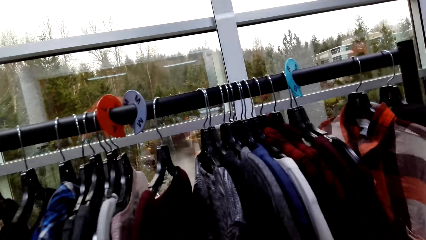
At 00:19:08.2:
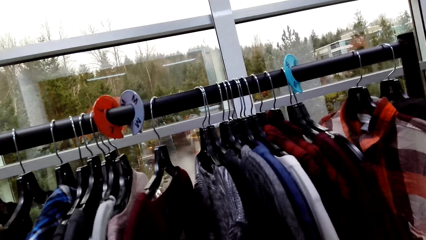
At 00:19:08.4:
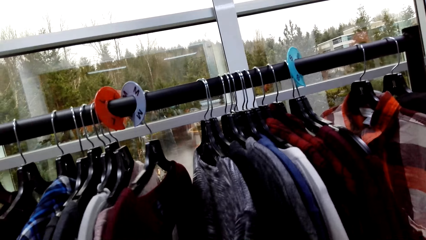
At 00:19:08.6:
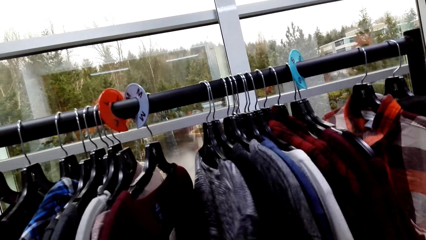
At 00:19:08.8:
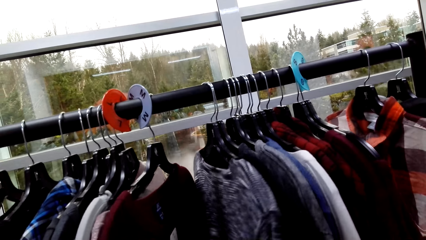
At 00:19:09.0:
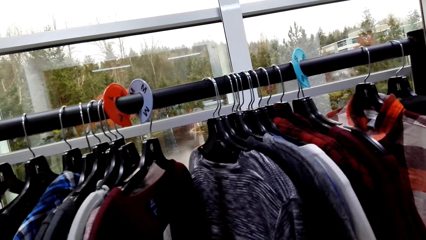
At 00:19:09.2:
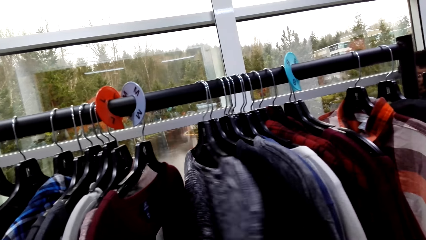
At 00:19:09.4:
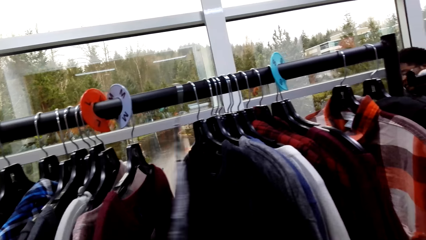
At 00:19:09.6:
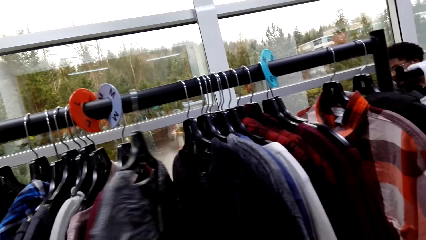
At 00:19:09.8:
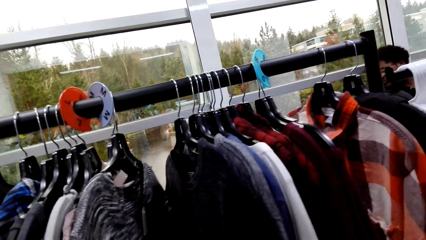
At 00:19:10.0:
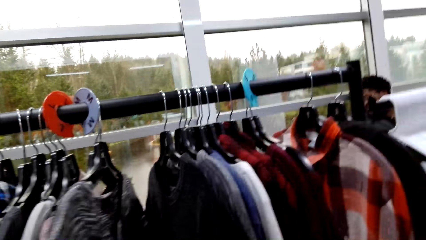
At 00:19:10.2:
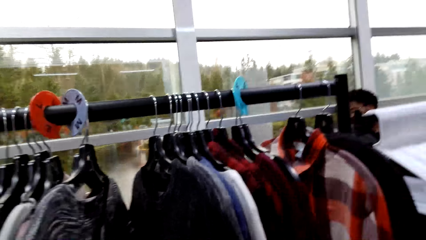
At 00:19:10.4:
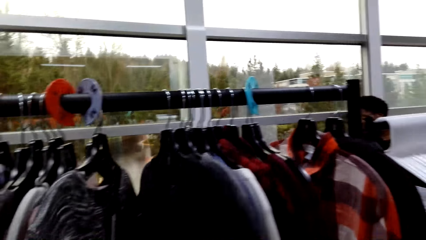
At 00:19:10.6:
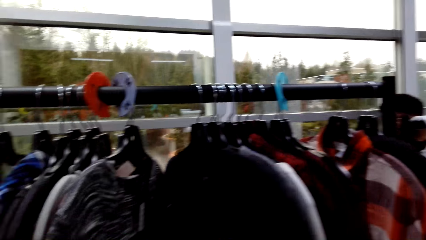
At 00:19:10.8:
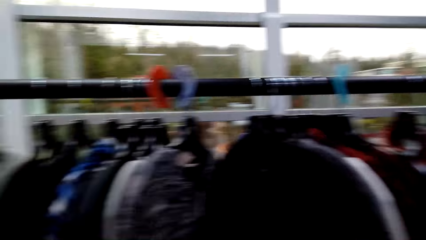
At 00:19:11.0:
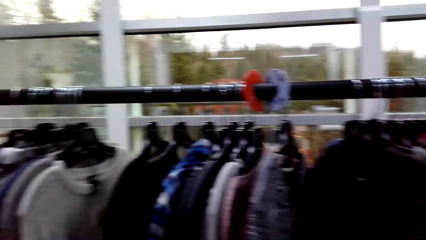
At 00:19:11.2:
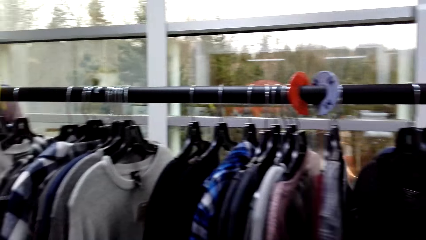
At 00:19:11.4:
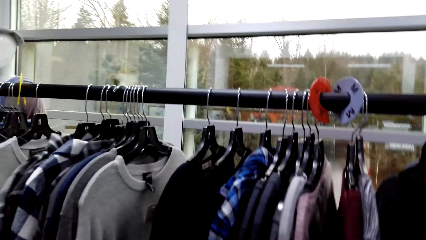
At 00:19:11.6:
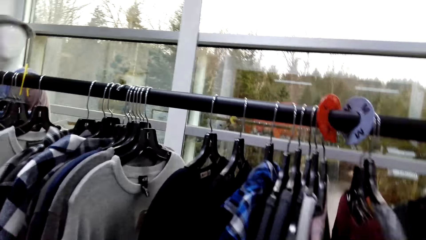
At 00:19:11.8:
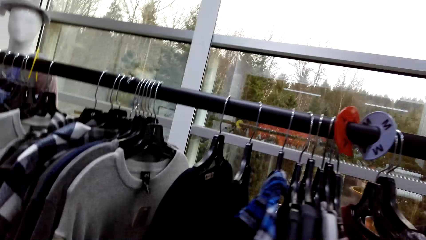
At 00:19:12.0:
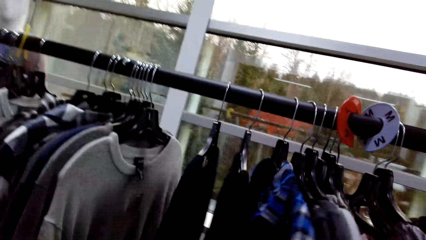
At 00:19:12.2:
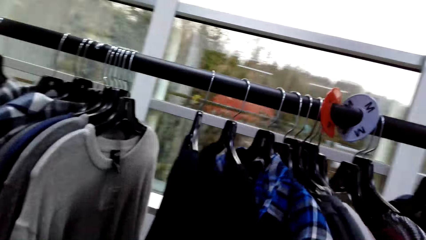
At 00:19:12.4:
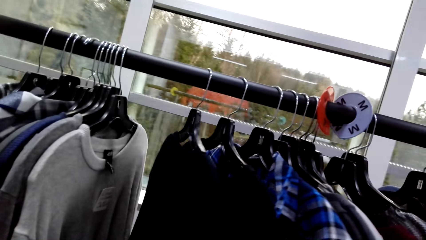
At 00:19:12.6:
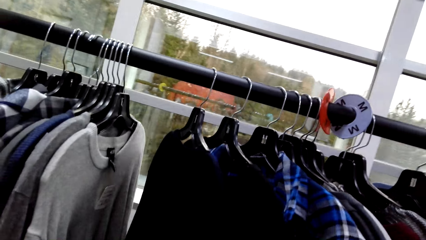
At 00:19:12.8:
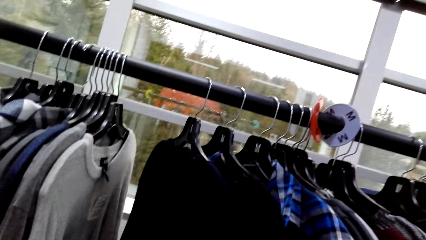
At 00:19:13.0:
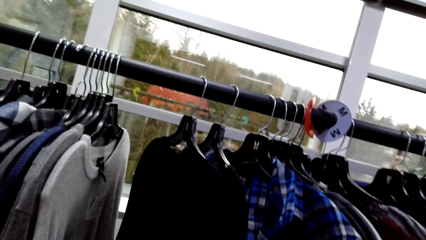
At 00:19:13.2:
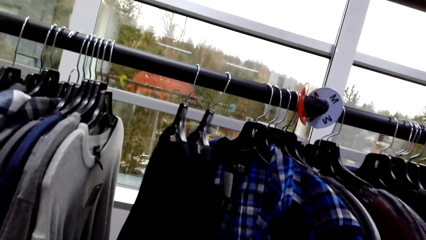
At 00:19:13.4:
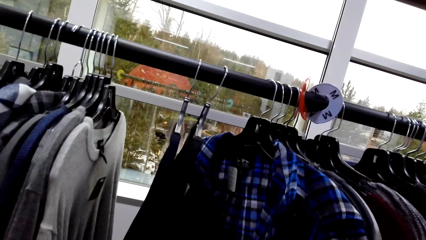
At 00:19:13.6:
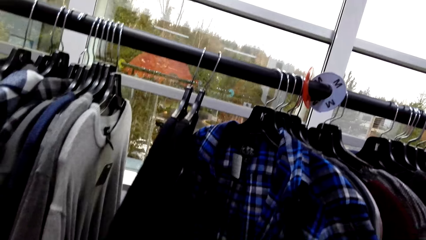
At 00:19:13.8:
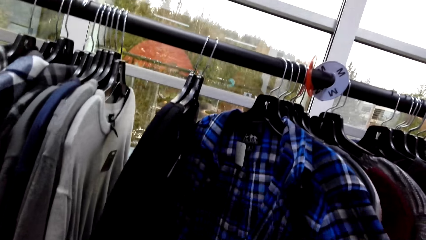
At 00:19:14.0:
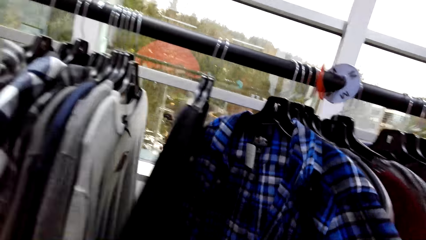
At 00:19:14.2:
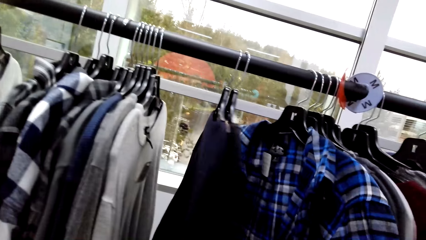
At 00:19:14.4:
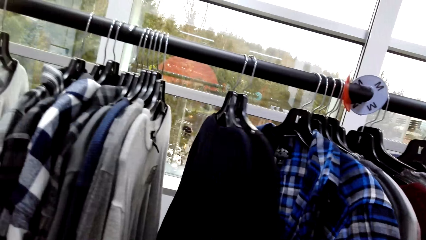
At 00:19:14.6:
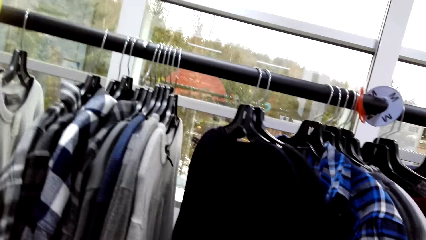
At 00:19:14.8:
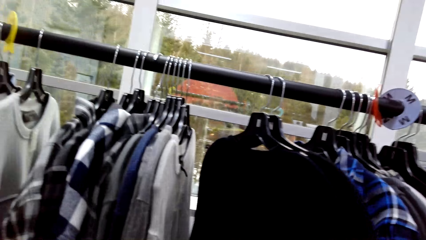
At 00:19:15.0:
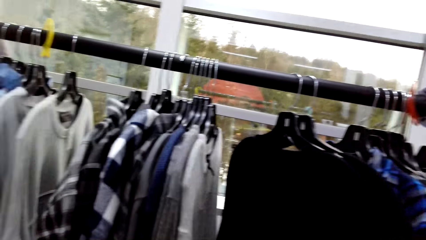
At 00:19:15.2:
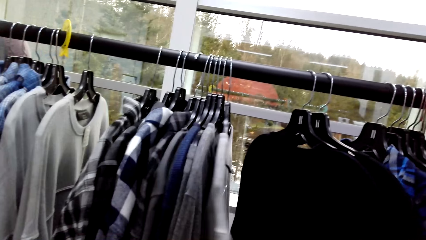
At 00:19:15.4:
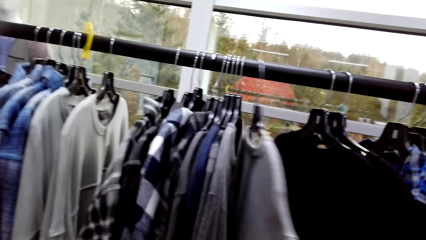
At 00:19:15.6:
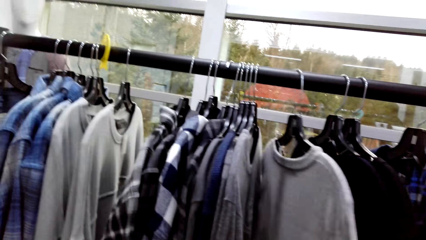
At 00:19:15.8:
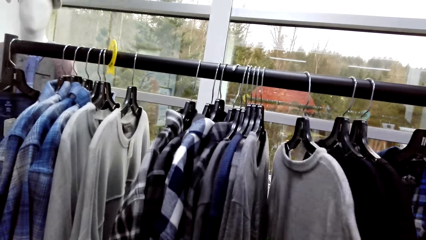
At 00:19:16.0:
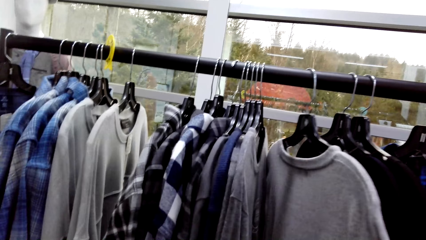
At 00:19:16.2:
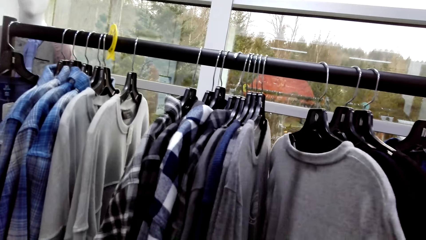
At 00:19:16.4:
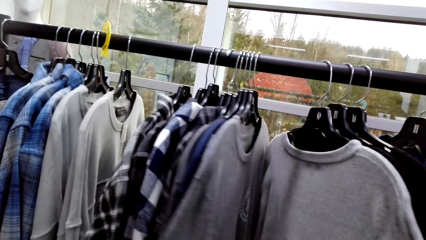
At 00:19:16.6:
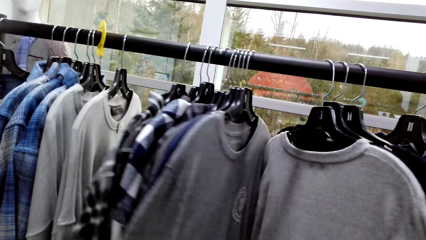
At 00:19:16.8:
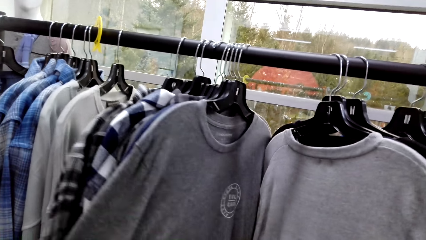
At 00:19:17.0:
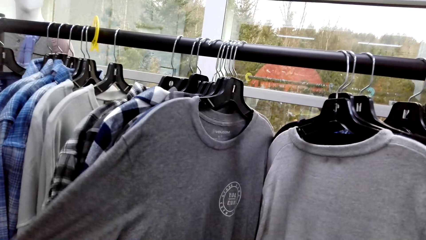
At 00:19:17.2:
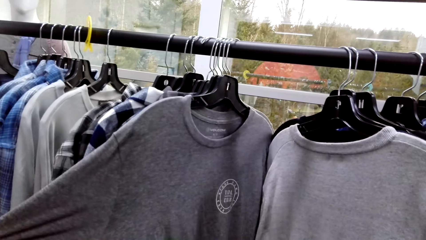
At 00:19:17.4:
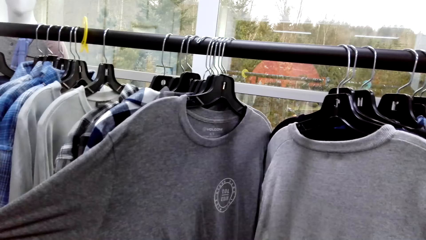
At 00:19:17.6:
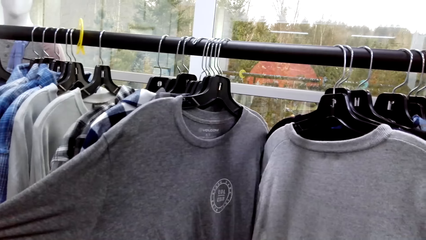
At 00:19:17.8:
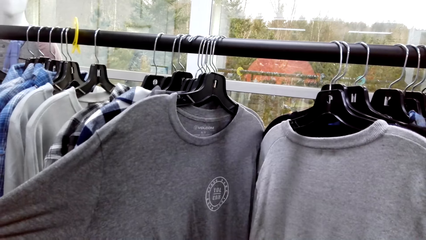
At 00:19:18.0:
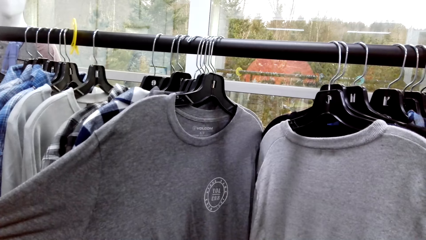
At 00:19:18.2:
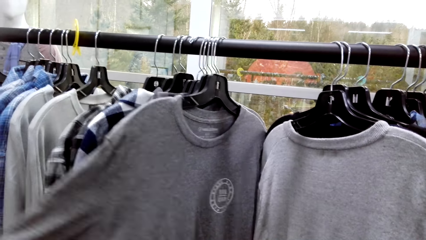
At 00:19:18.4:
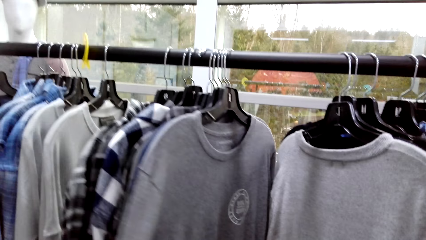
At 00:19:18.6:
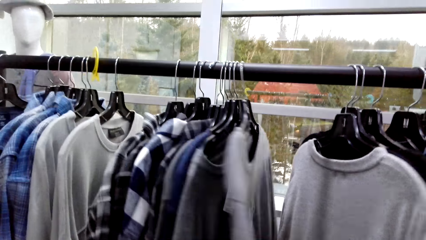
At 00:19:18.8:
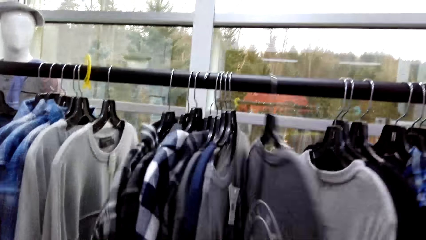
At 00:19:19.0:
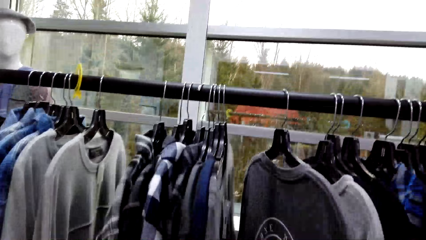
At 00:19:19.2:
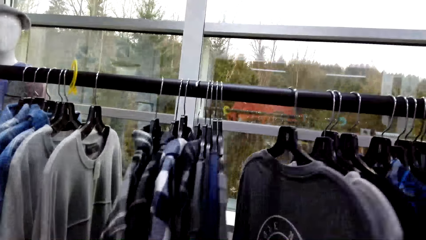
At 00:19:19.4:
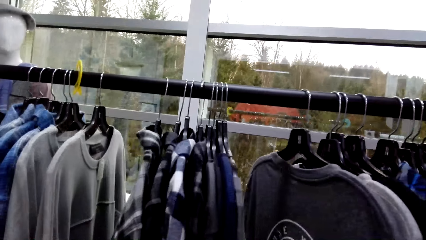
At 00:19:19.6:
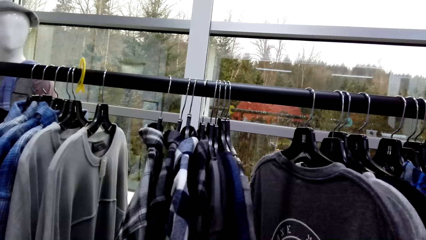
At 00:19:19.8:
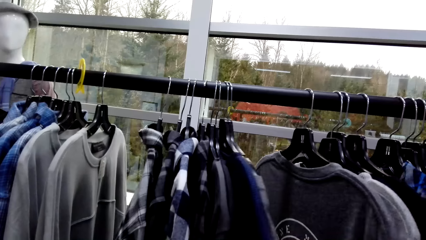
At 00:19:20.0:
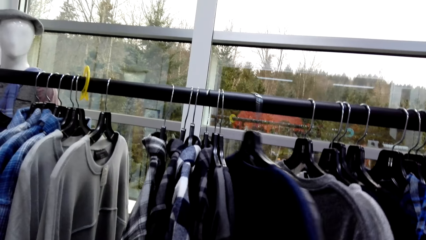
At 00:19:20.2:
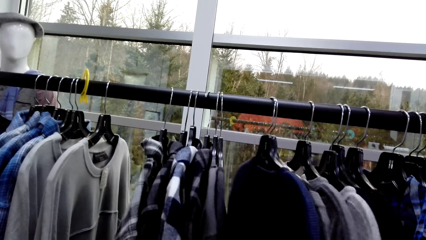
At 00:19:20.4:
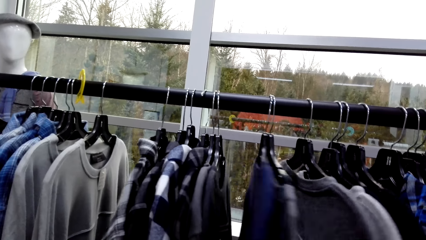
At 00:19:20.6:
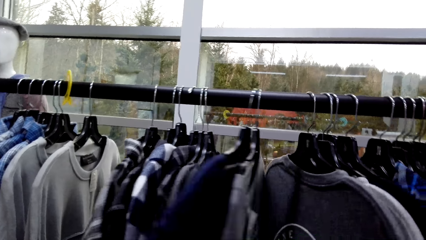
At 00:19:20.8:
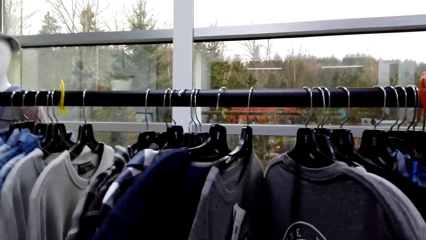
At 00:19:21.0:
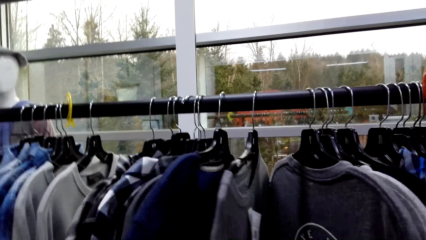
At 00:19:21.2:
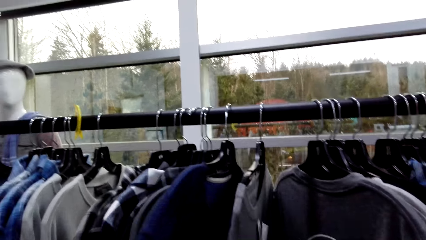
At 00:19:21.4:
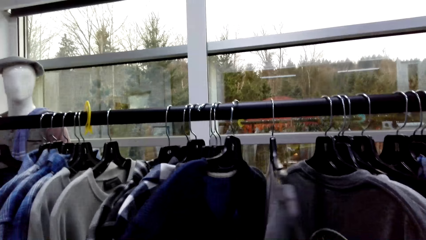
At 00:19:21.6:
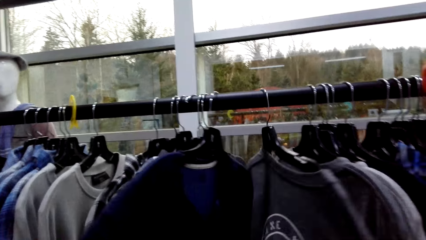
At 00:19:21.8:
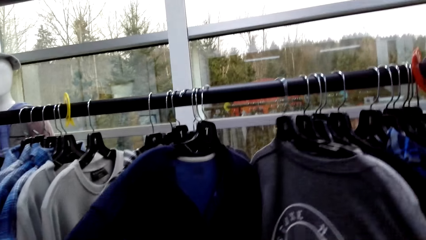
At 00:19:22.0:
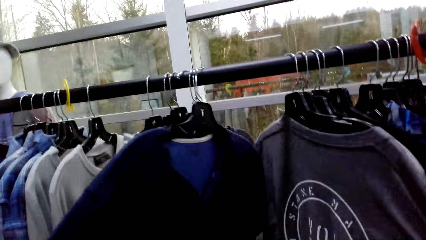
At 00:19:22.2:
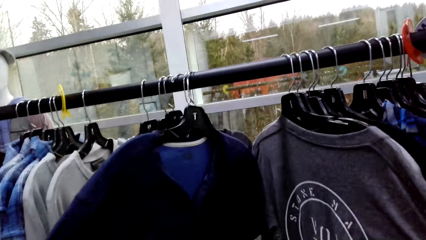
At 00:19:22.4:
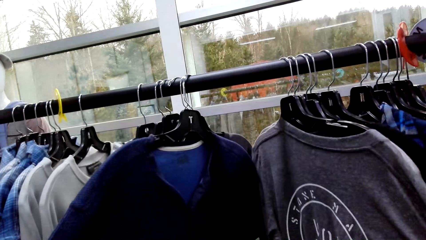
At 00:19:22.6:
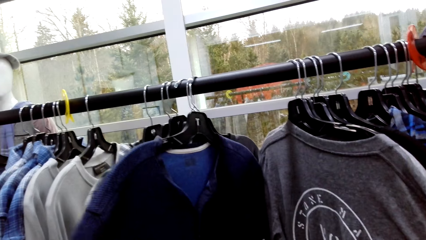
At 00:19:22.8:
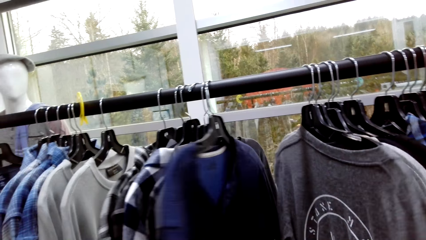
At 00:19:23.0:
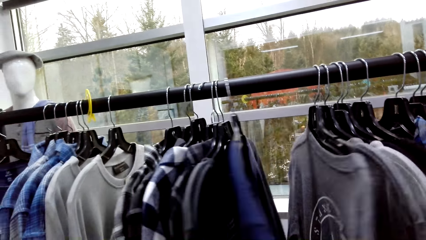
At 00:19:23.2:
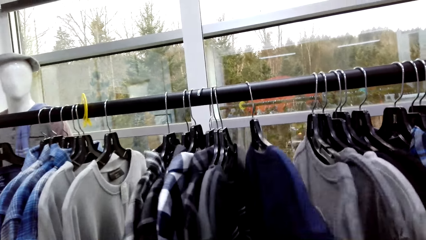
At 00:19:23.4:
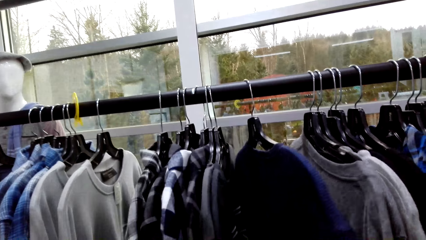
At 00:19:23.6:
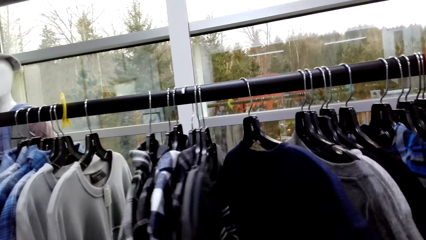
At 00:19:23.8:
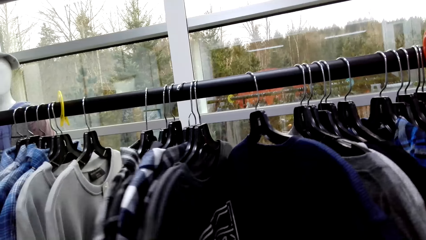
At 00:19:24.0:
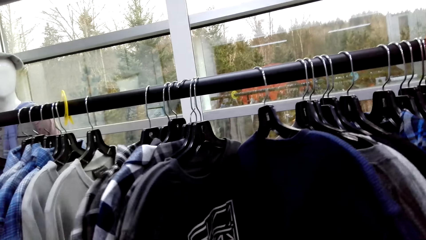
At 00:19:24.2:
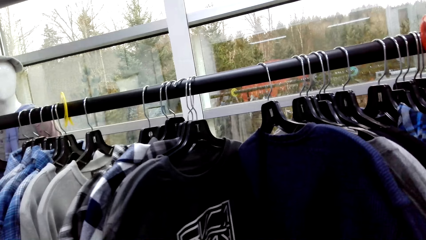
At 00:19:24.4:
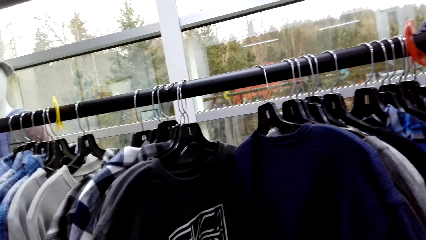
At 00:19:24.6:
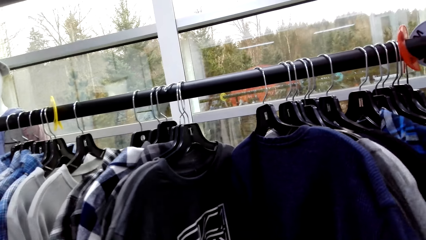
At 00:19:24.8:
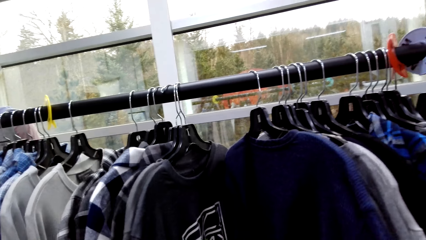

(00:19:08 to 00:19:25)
The camera wearer touches the clothes in the hangers.
